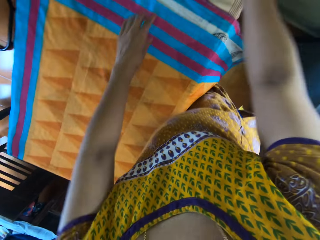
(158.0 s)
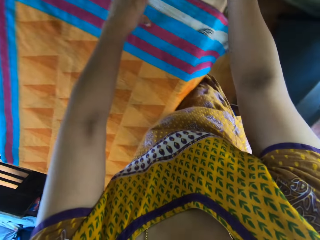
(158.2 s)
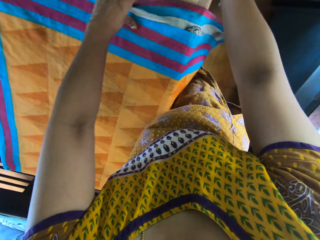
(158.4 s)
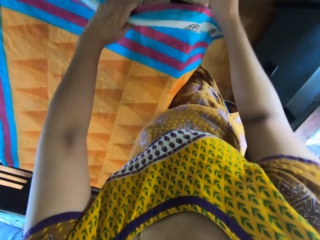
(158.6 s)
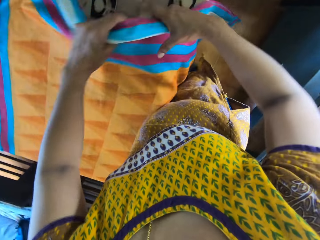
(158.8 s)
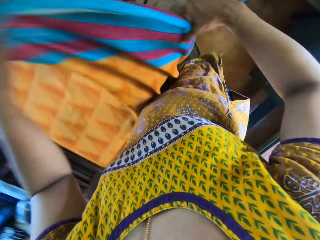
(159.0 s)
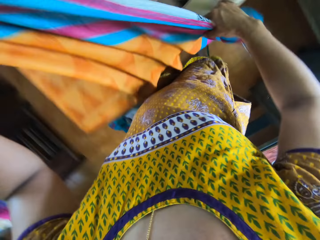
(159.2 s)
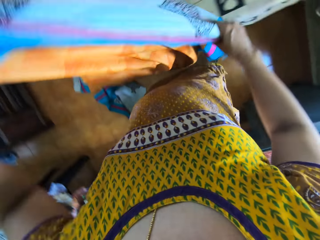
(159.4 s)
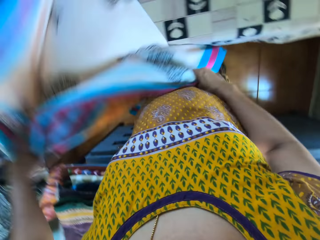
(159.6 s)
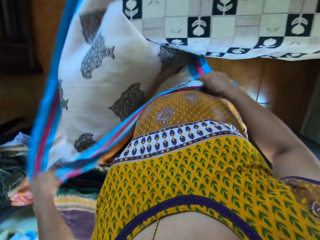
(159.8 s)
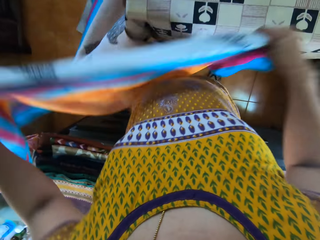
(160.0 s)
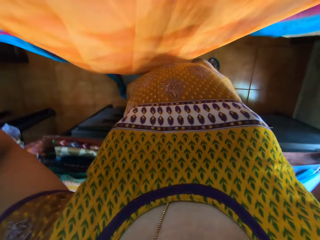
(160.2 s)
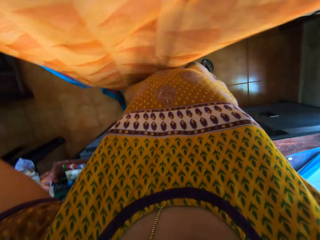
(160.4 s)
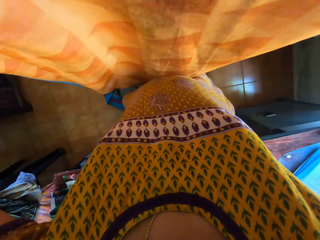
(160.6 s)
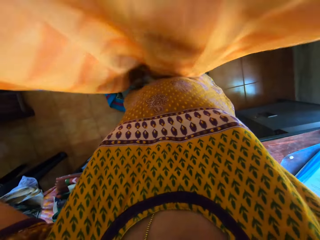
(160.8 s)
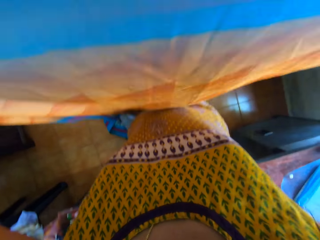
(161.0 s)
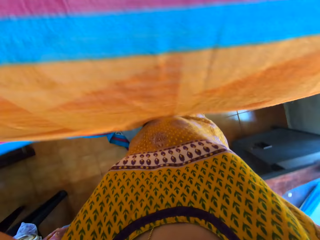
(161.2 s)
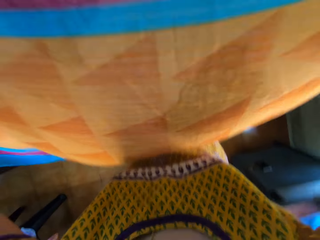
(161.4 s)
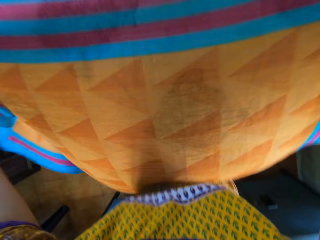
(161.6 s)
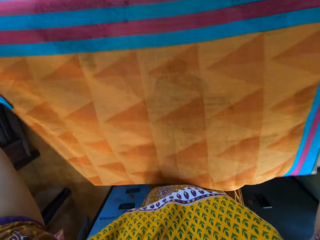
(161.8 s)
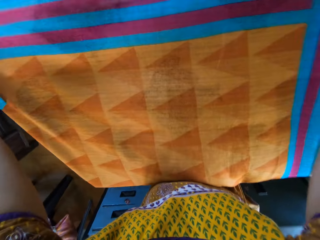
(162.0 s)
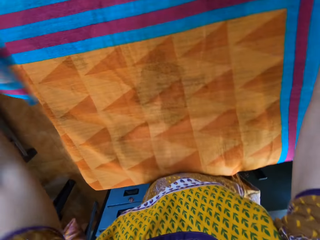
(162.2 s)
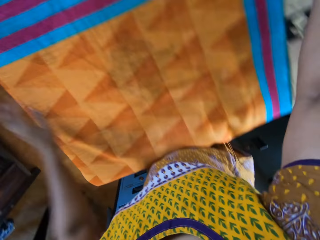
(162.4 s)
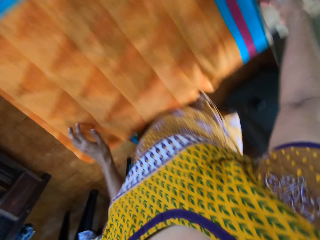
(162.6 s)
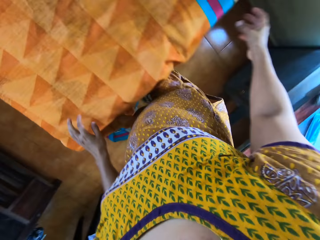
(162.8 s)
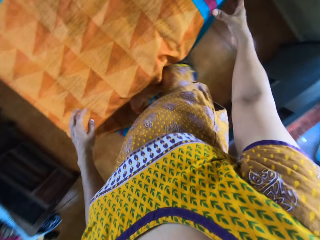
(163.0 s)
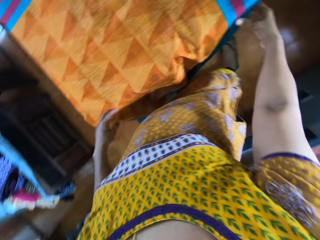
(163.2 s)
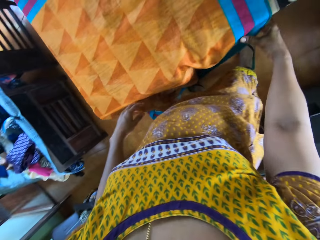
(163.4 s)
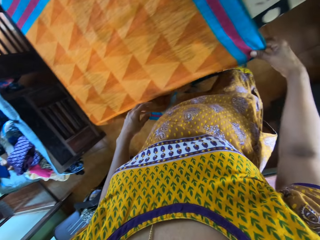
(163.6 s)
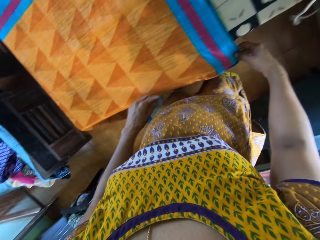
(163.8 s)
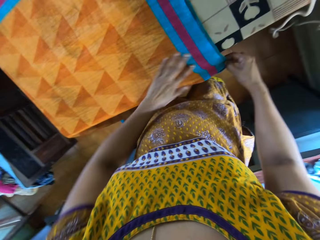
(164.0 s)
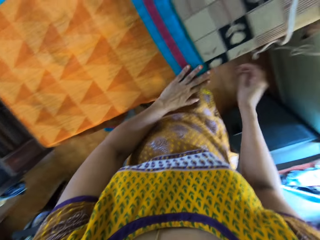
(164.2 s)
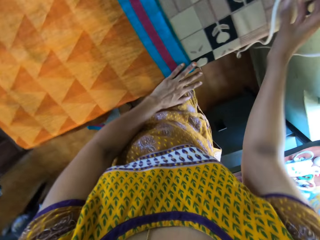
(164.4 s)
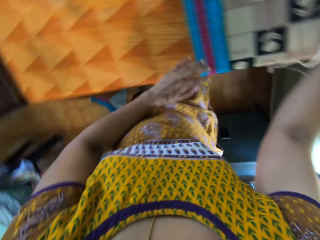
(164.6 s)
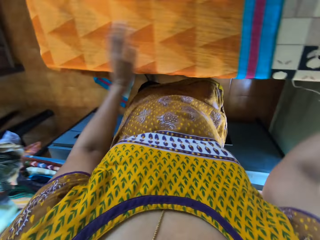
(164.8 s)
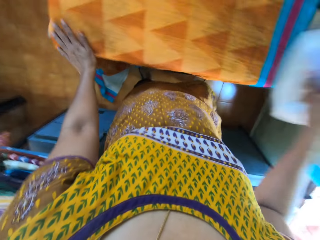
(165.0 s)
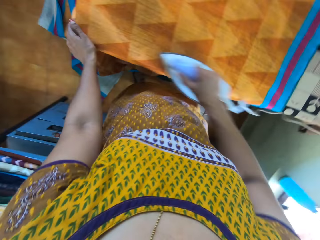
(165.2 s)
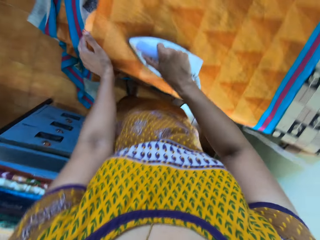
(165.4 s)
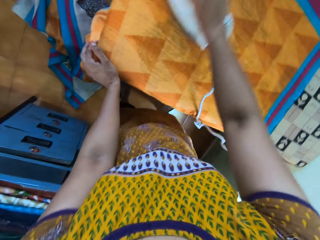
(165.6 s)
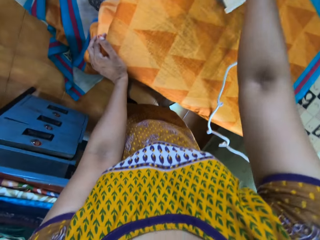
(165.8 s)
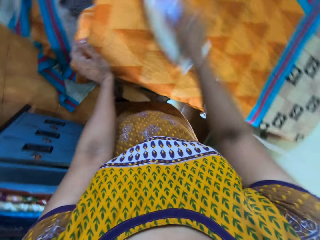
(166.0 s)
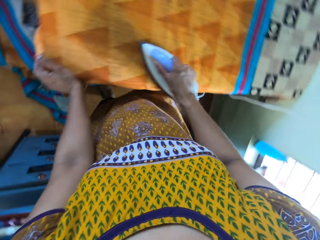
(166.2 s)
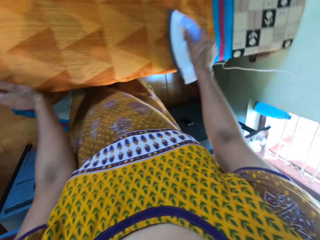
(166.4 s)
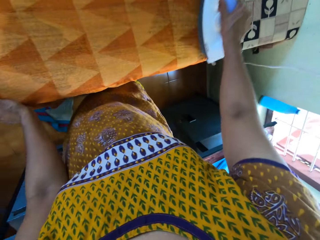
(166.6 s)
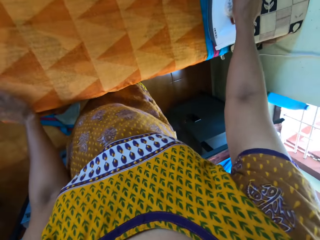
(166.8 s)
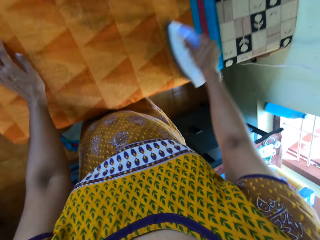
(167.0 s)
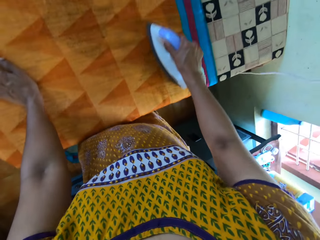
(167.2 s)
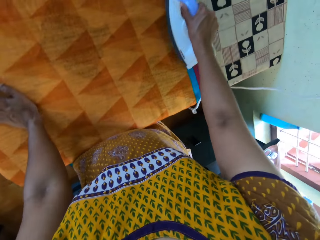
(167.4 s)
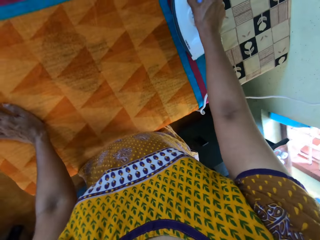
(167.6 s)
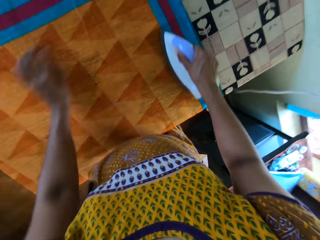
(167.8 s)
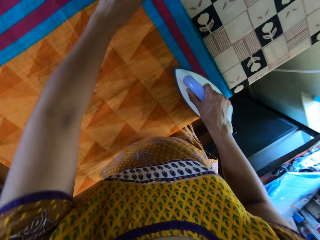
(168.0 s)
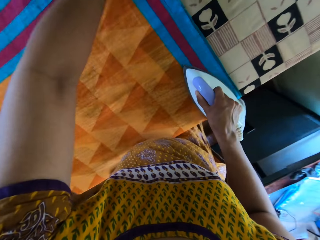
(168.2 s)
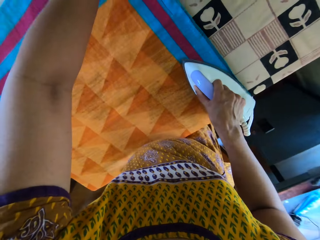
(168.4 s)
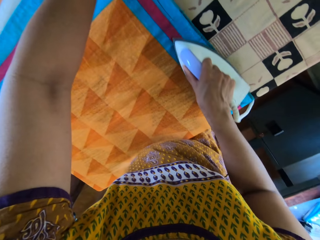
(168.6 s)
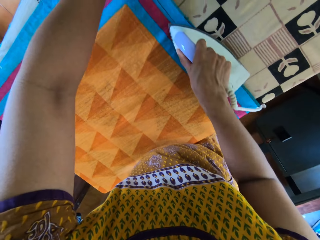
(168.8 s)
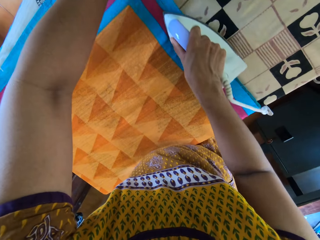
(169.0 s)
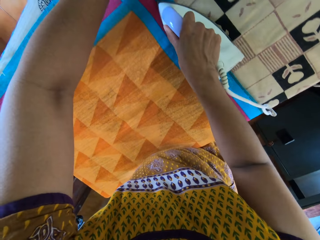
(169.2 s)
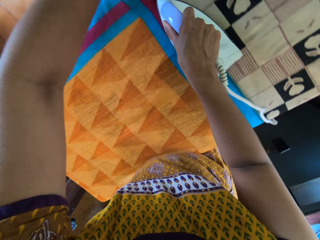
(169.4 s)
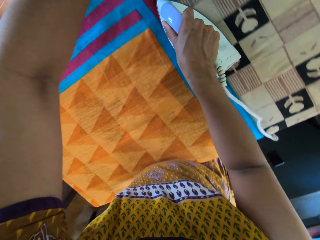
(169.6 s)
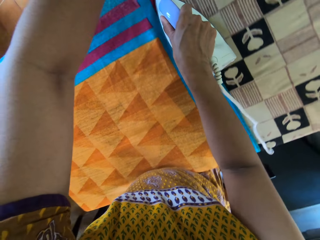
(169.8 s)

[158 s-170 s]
The camera wearer picks up the fabric on the pressing table with her left hand. She holds the linen. She sets the fabric on the pressing table with both hands. She irons the fabric on the pressing table with the iron in her right hand.

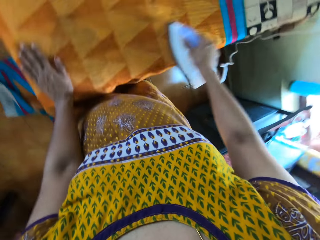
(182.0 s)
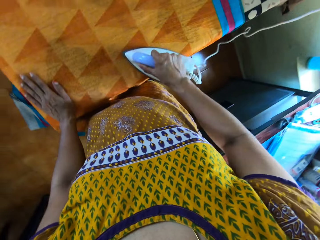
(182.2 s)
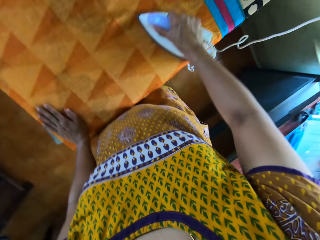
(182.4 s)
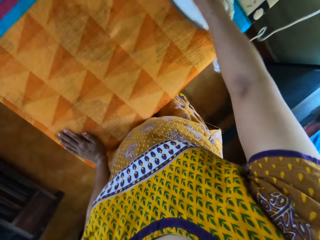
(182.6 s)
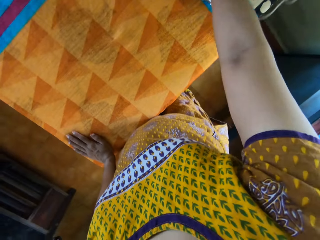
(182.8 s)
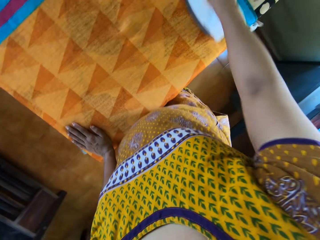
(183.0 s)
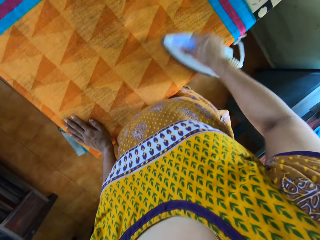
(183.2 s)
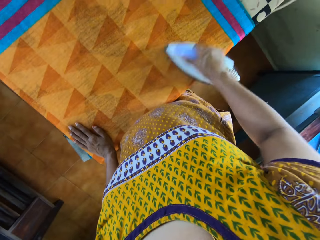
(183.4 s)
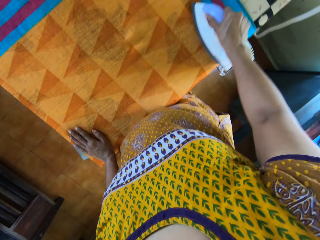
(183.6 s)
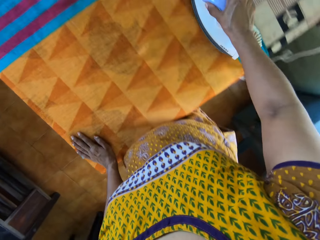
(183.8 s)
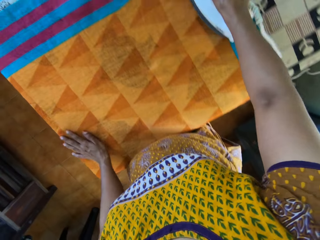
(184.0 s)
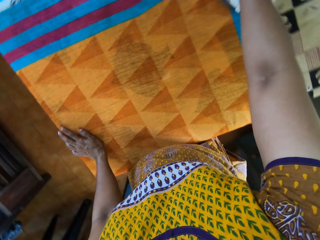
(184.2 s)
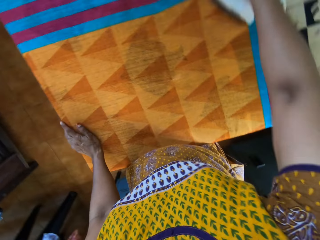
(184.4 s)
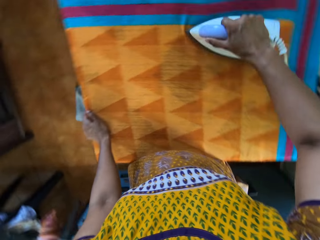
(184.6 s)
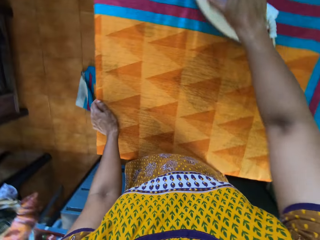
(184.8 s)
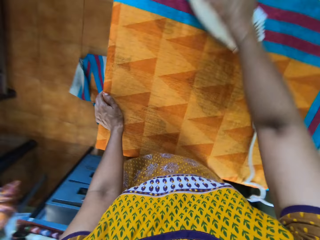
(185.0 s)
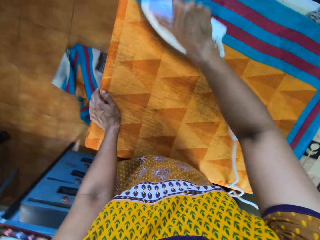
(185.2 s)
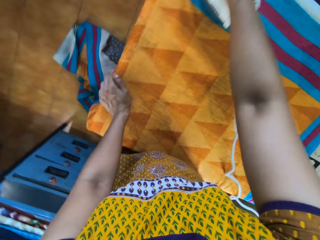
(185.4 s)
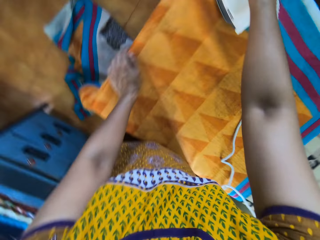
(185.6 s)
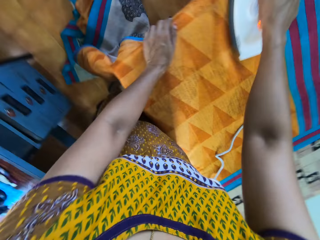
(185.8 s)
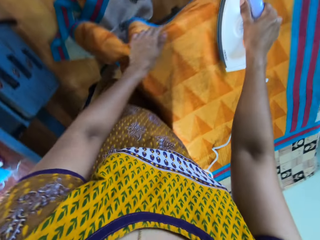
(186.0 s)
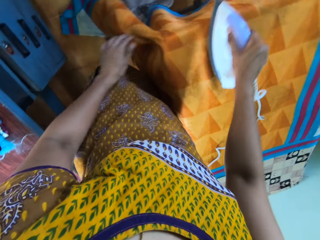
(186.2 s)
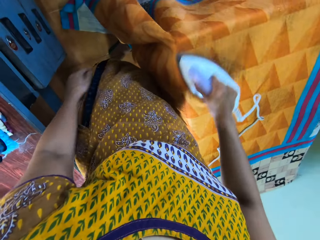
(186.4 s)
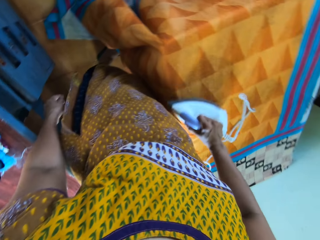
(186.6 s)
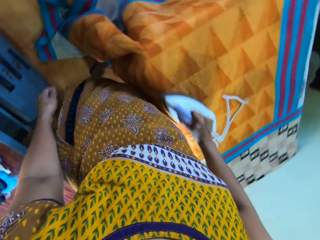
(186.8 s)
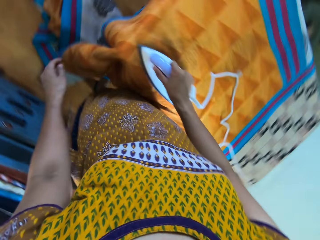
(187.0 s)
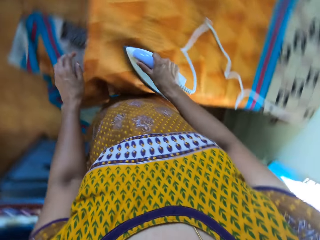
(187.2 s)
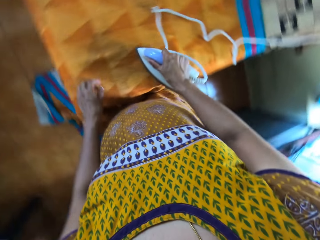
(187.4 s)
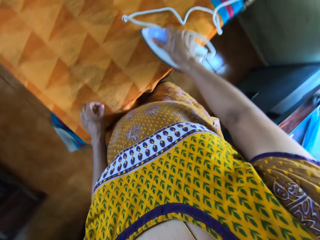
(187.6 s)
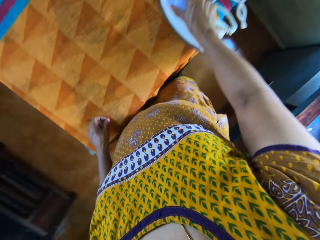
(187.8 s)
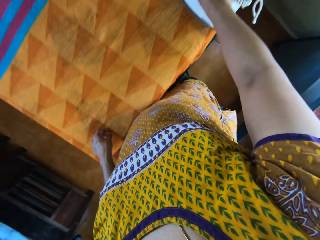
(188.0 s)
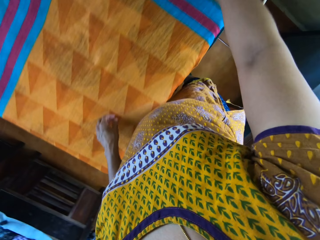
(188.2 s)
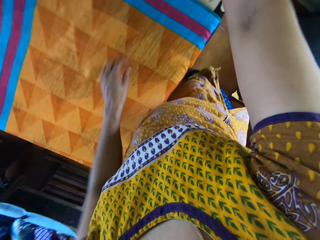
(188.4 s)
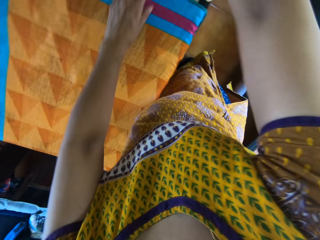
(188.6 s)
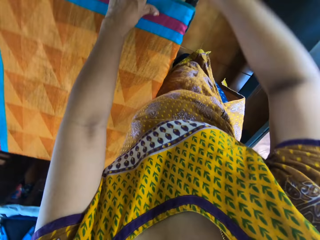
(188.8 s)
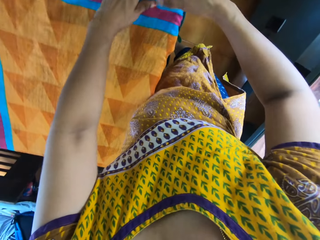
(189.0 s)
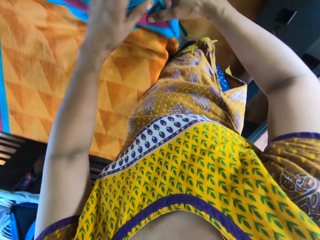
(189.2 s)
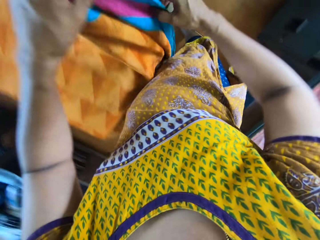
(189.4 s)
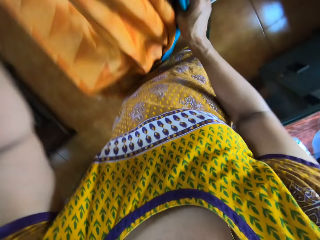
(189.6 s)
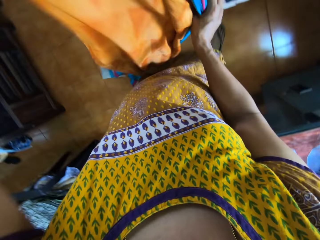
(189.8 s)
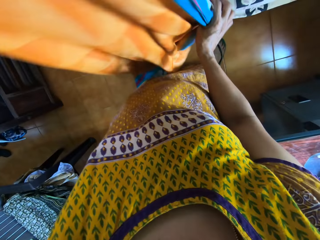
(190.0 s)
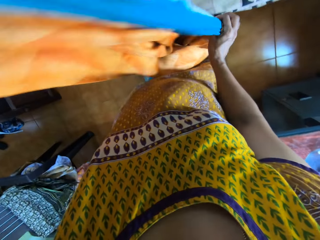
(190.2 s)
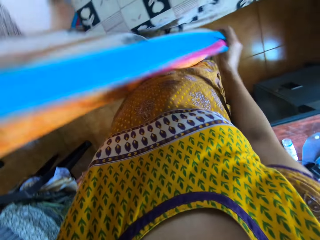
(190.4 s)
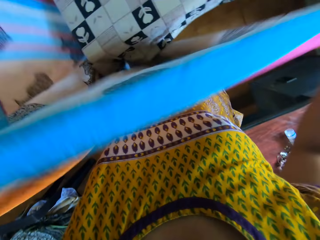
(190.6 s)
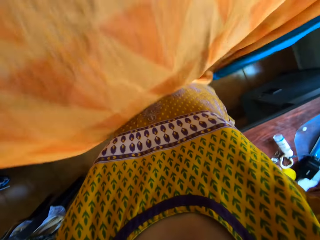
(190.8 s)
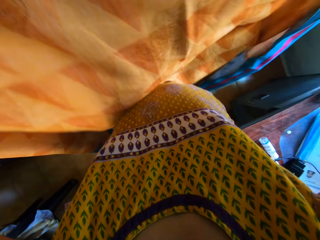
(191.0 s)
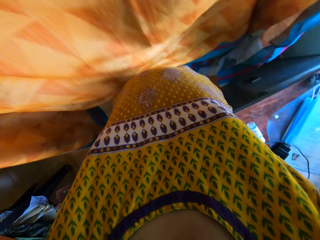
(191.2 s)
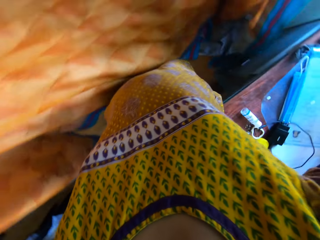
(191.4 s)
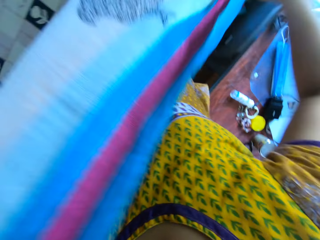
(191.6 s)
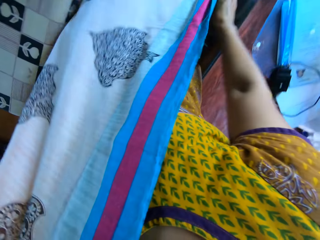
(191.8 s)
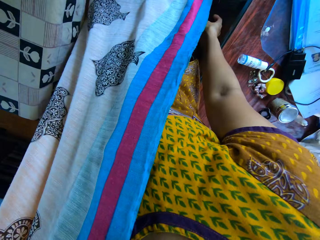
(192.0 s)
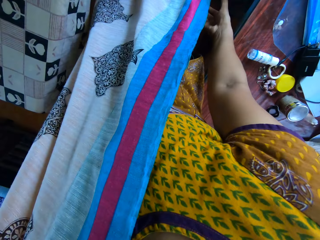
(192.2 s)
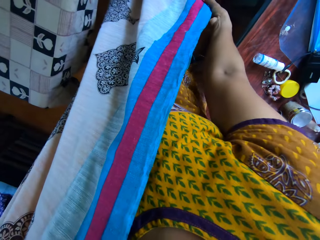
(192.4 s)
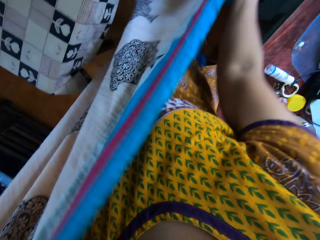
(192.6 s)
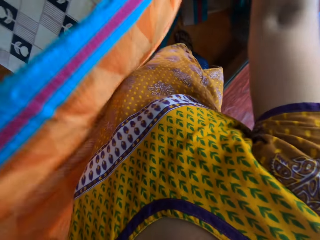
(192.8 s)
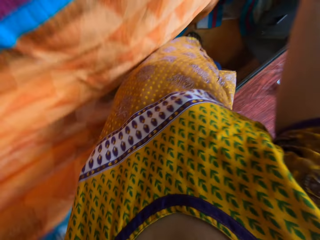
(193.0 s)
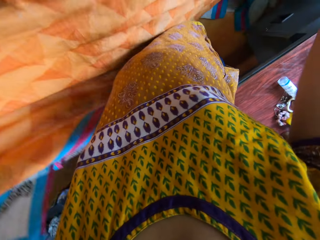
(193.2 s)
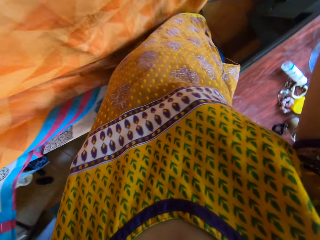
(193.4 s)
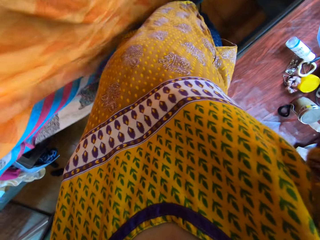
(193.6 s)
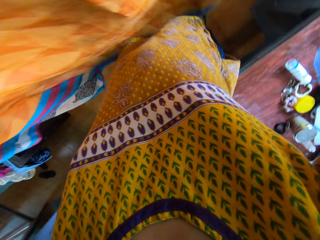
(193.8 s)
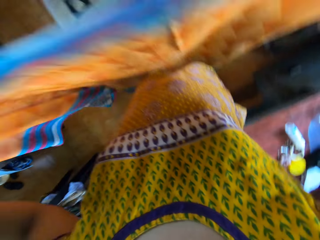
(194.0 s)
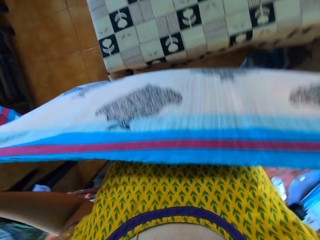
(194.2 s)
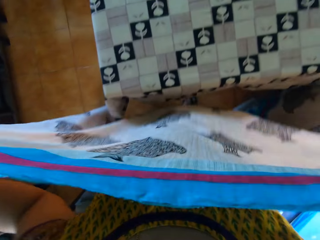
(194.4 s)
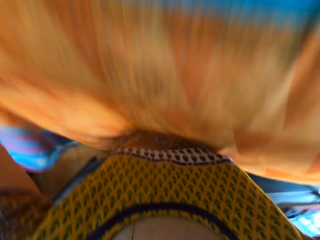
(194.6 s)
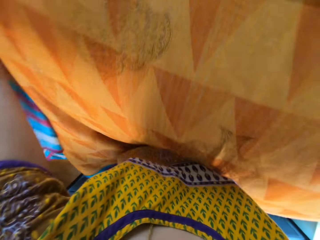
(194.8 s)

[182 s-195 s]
The camera wearer holds the iron cloth. She picks up the fabric on the pressing table with both hands and sets the fabric on the pressing table with both hands. She turns the linen.
